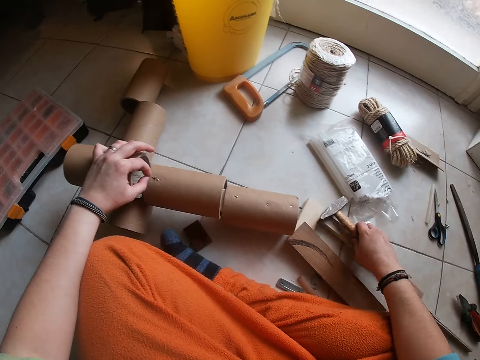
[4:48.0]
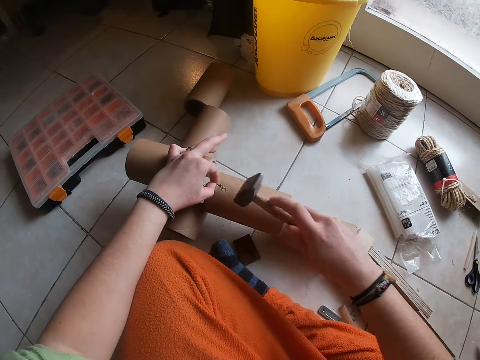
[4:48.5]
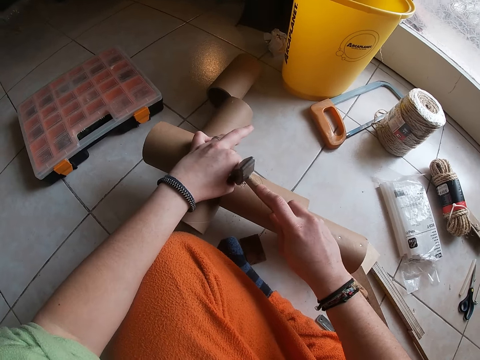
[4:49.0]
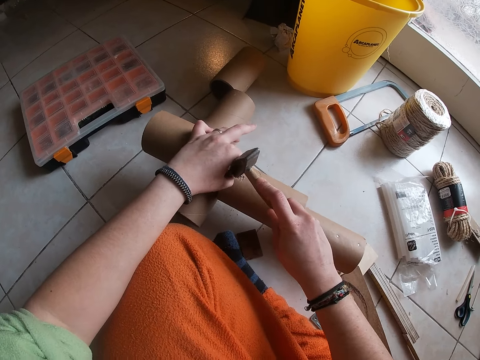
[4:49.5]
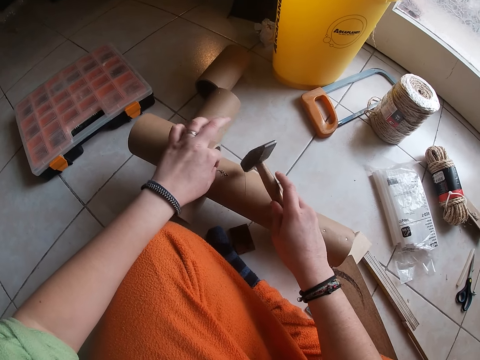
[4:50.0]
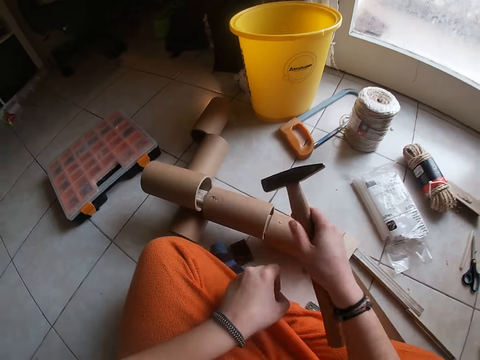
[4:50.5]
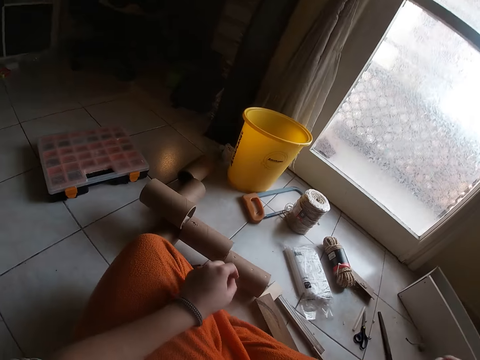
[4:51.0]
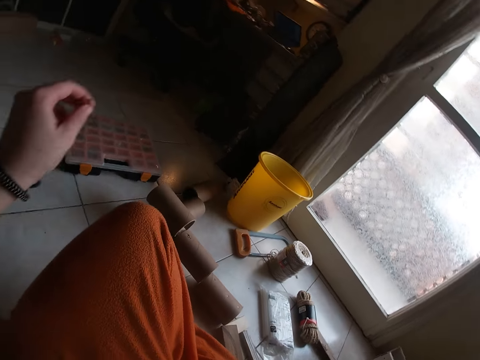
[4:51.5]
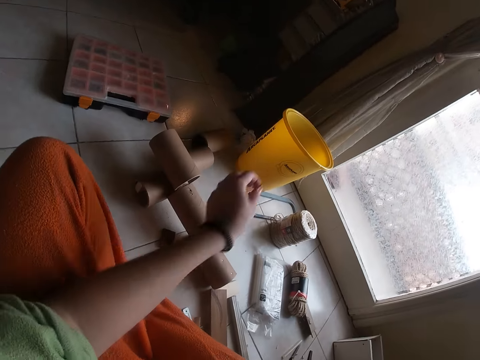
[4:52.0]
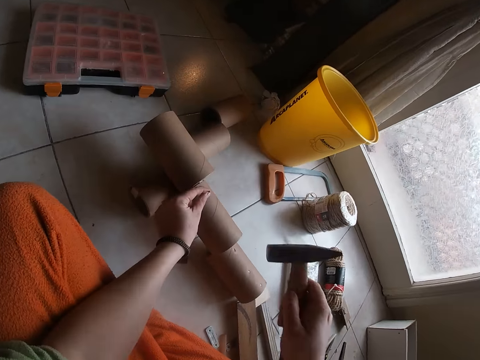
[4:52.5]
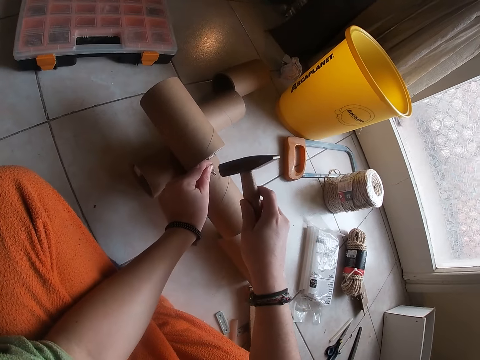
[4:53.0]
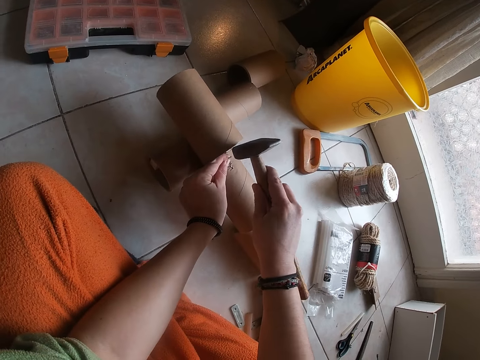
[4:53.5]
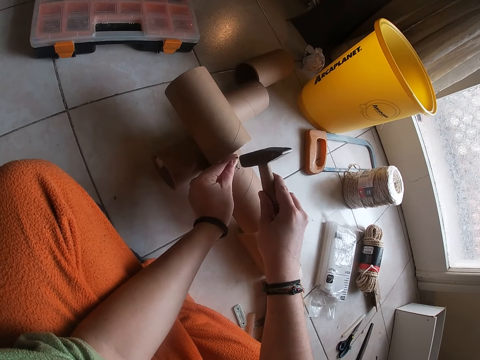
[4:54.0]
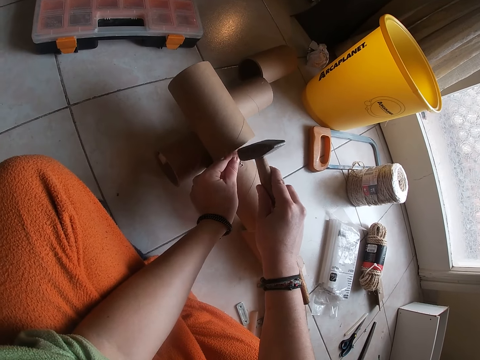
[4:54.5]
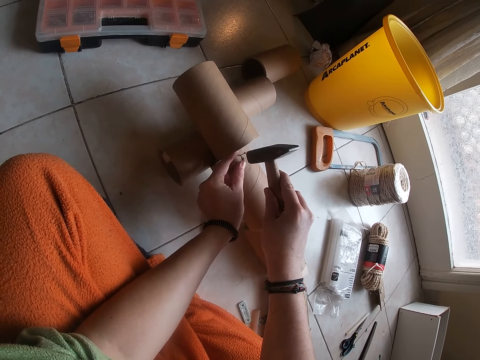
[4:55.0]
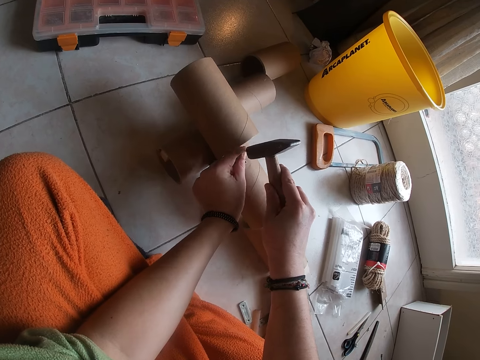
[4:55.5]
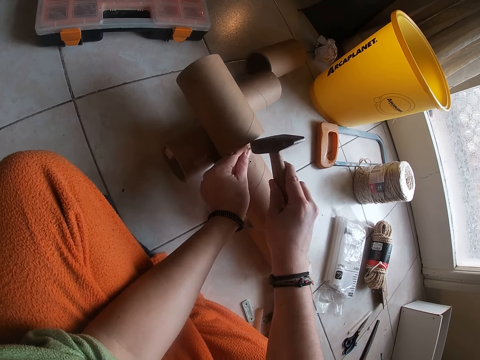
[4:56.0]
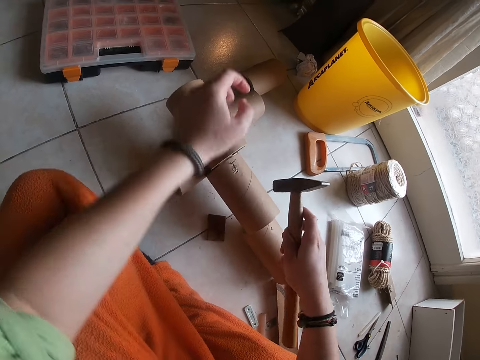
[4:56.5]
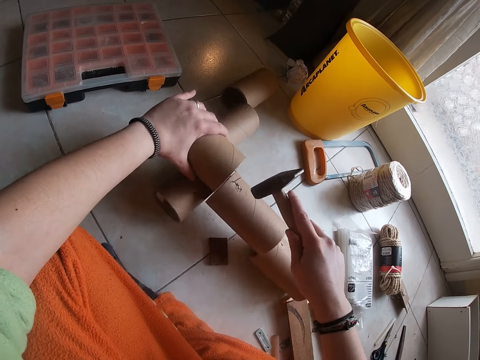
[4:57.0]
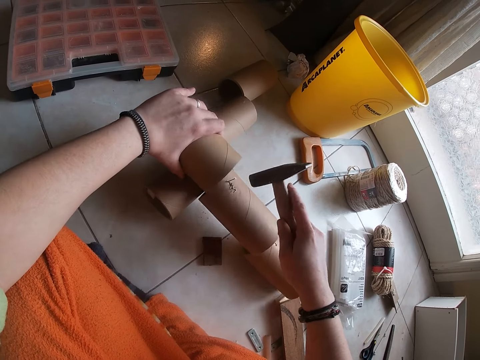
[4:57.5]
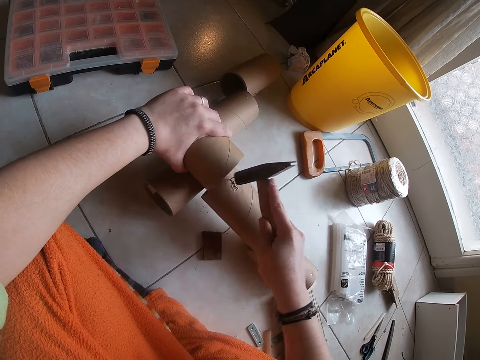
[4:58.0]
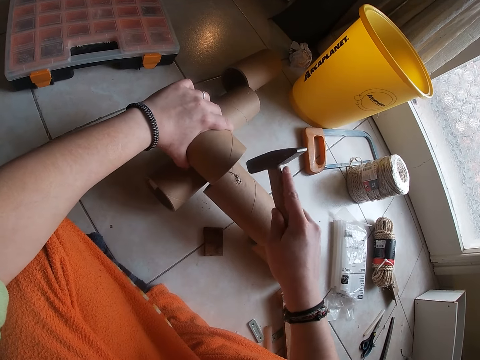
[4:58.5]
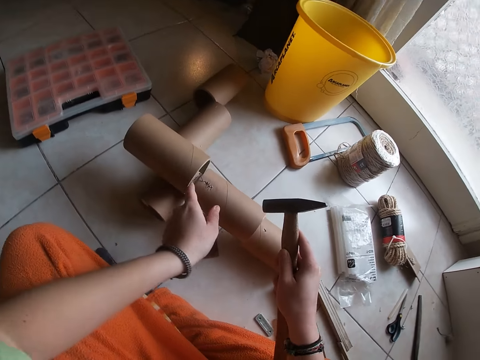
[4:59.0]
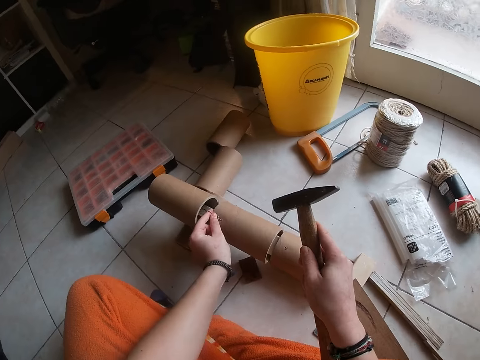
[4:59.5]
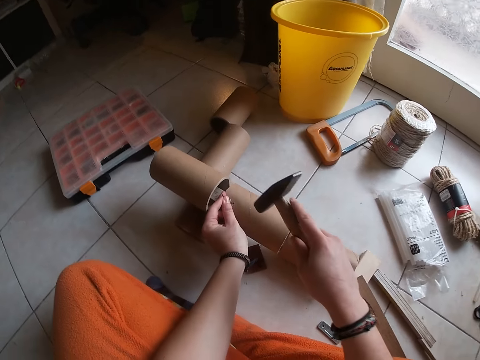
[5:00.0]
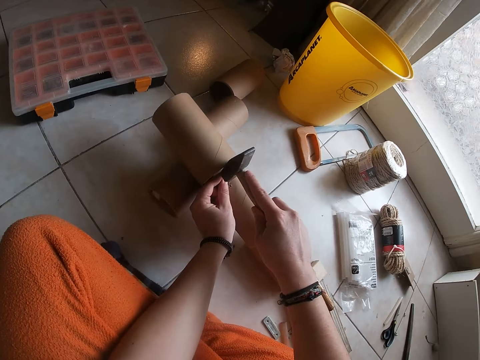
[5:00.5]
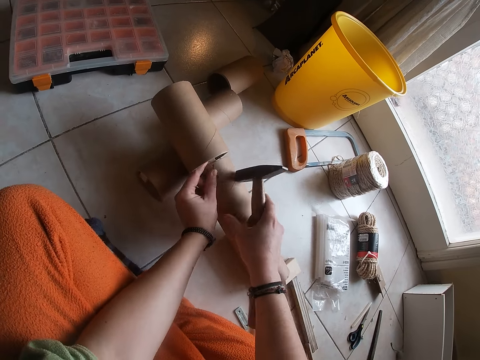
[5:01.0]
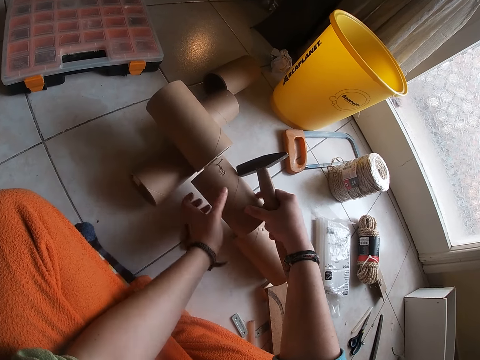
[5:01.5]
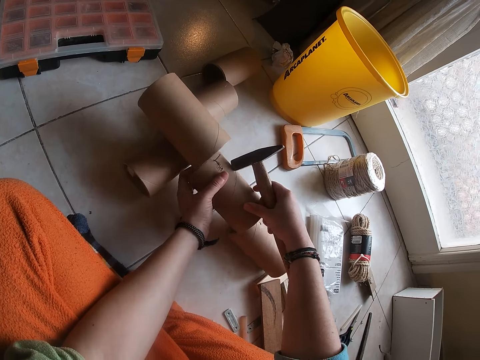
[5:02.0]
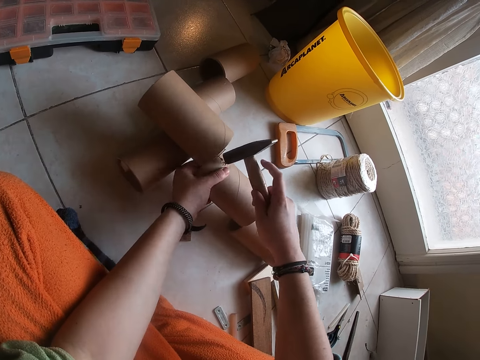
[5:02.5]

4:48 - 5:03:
The camera wearer picks the hammer from the ground with his right hand. He knocks the wood with the hammer. He hits the nail with the hammer.

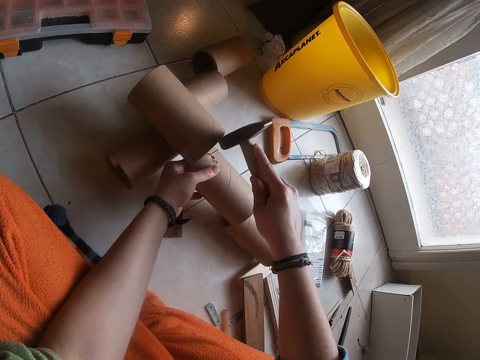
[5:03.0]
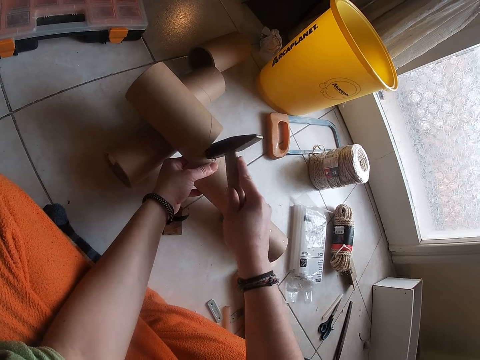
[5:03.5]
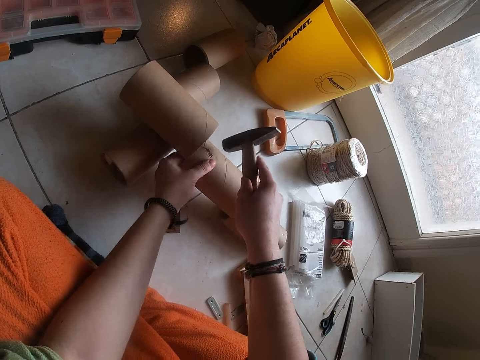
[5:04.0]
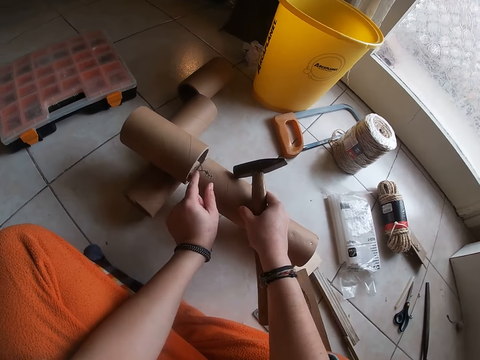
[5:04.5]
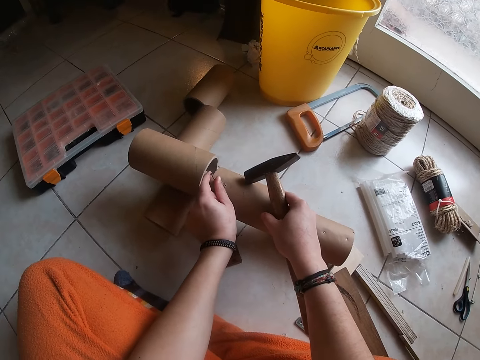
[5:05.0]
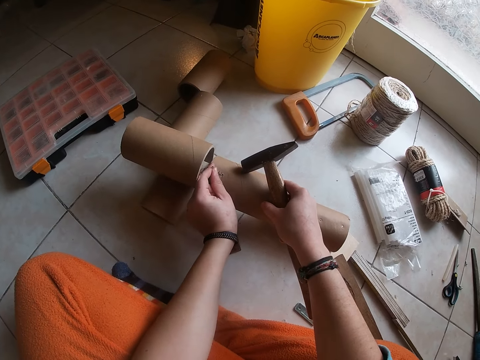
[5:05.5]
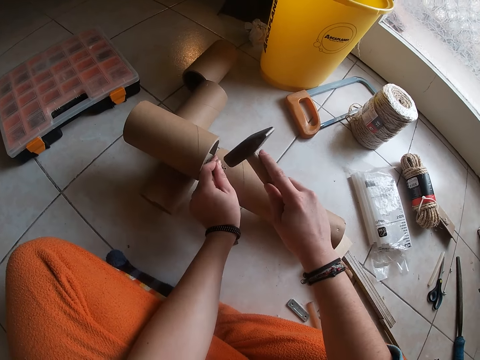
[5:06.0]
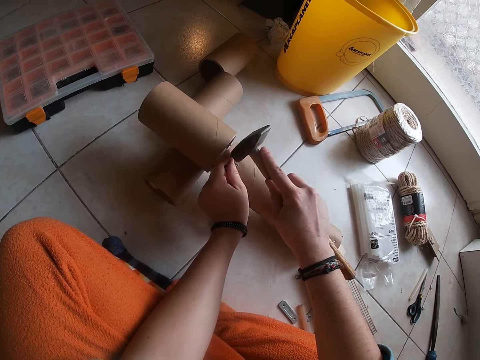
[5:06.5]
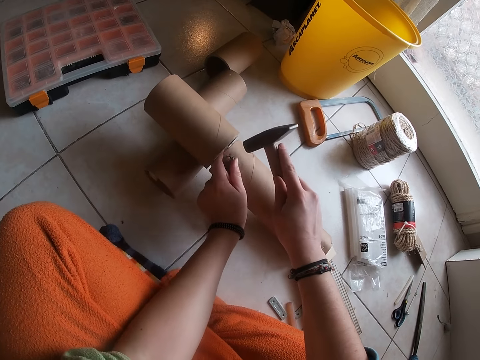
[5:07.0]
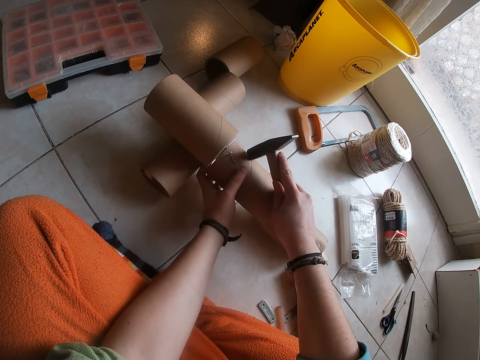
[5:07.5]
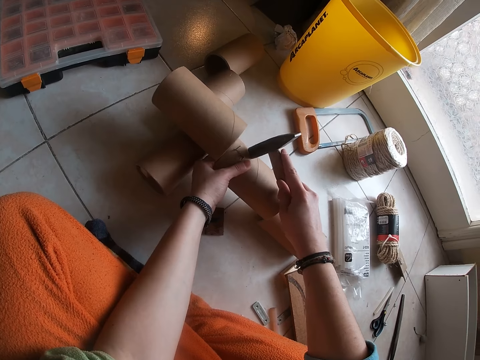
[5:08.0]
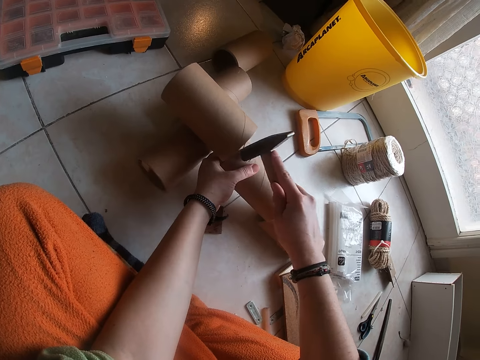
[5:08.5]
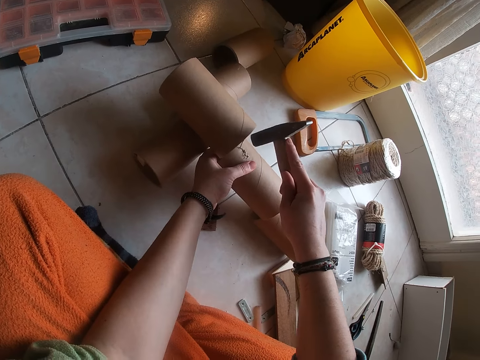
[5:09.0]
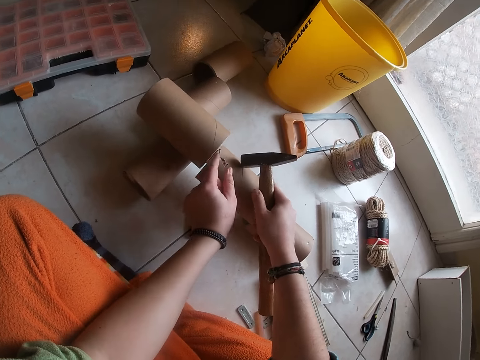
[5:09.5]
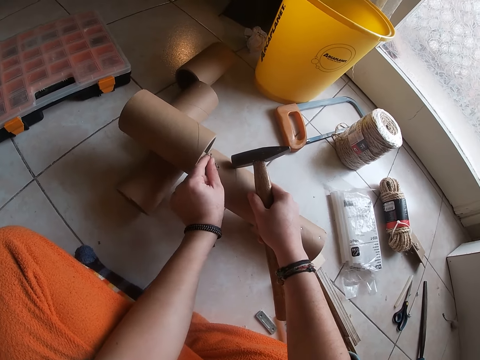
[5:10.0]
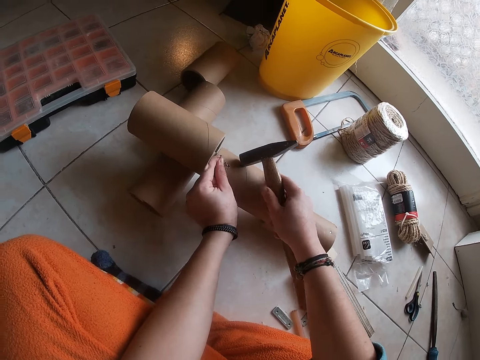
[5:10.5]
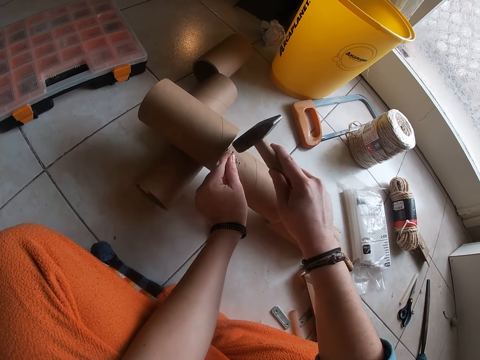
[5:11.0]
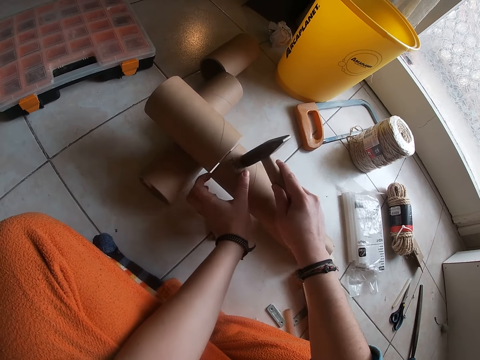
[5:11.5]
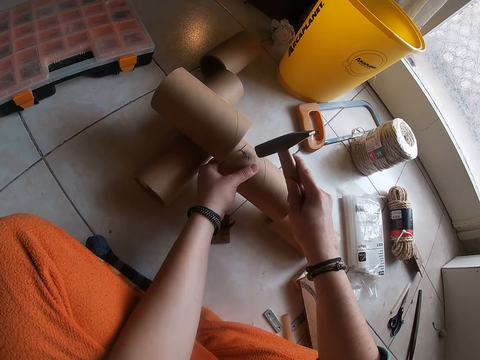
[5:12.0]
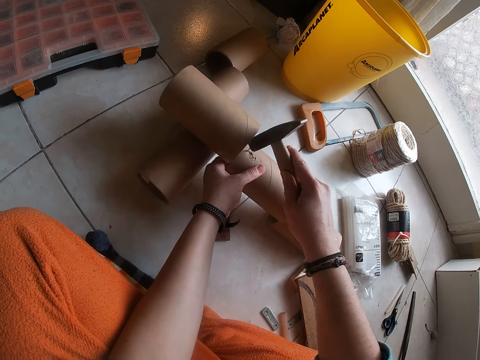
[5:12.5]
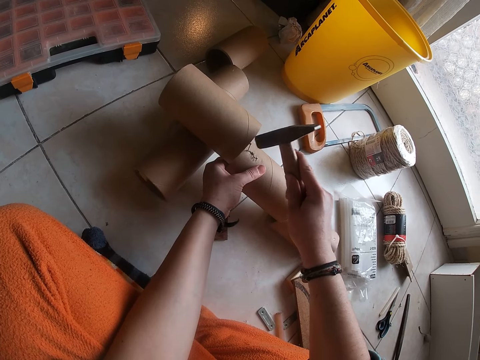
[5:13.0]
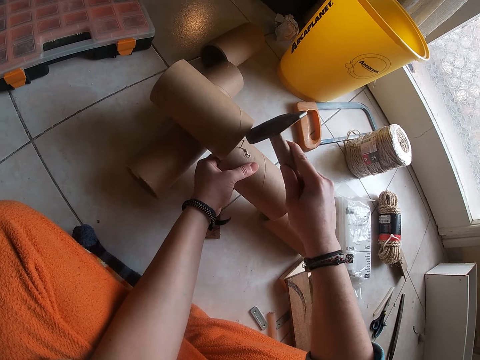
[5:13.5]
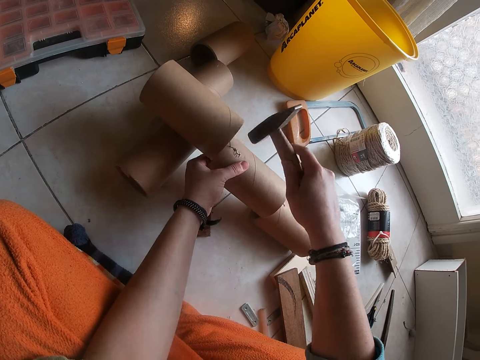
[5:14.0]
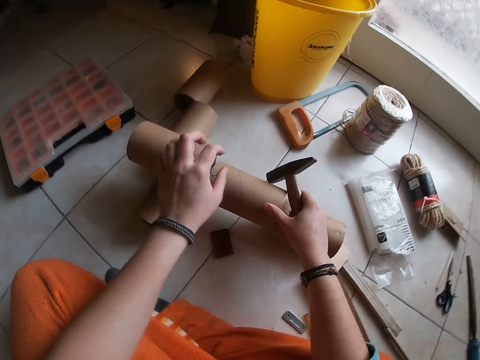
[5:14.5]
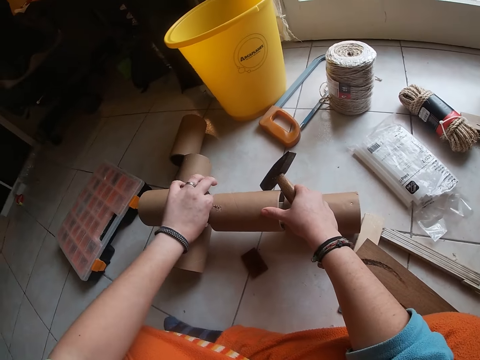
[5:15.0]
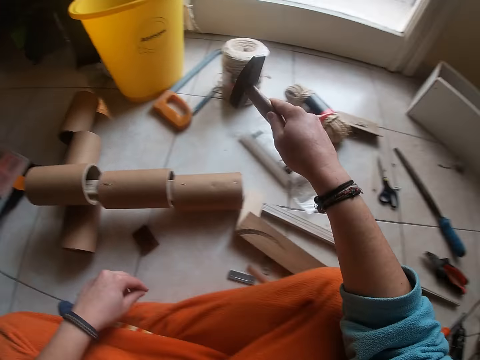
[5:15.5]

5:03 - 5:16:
The camera wearer holds the nail.
